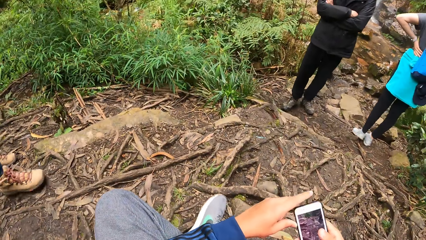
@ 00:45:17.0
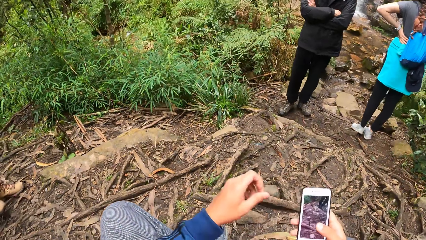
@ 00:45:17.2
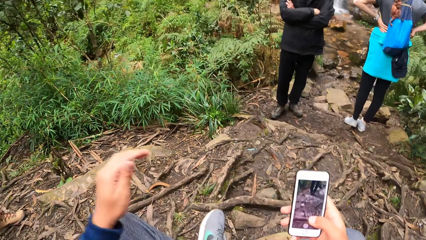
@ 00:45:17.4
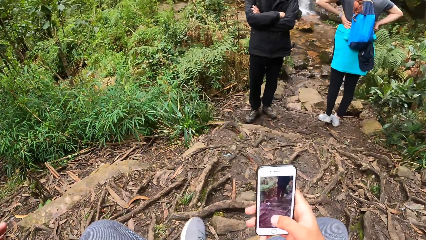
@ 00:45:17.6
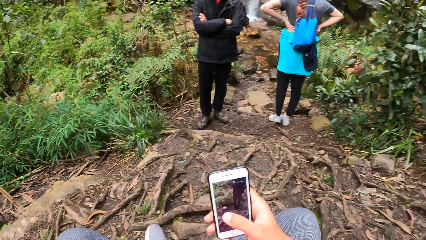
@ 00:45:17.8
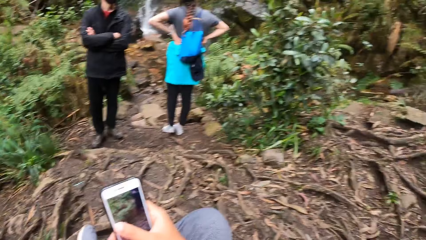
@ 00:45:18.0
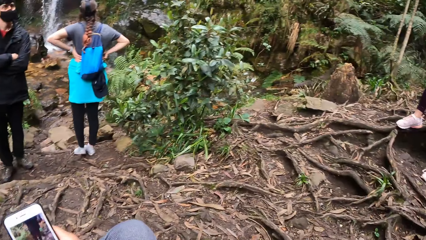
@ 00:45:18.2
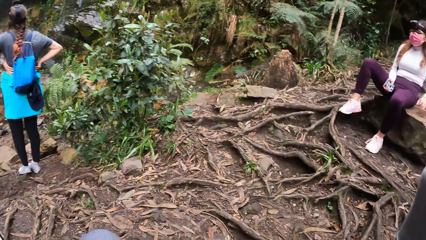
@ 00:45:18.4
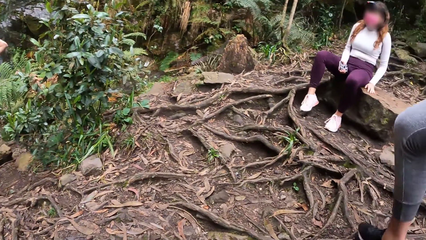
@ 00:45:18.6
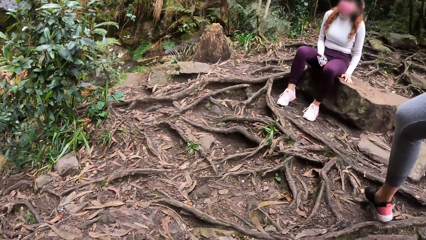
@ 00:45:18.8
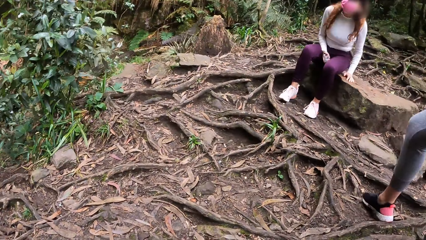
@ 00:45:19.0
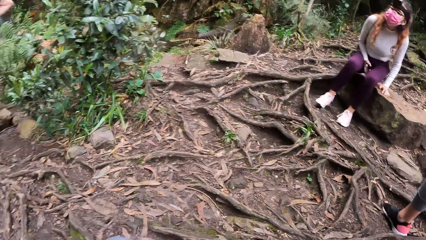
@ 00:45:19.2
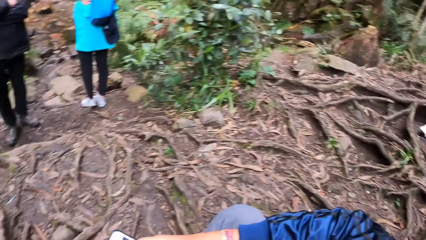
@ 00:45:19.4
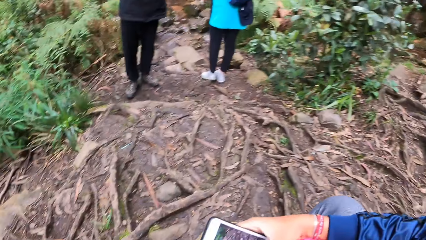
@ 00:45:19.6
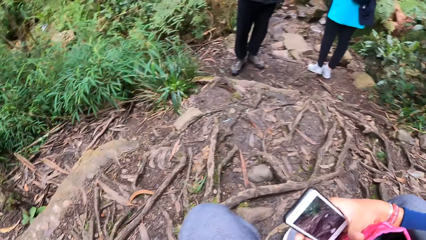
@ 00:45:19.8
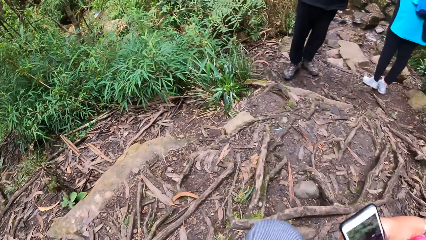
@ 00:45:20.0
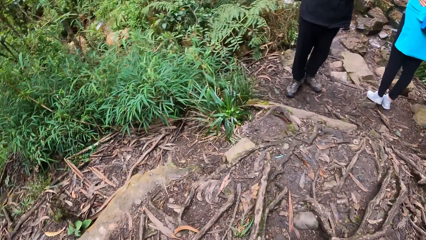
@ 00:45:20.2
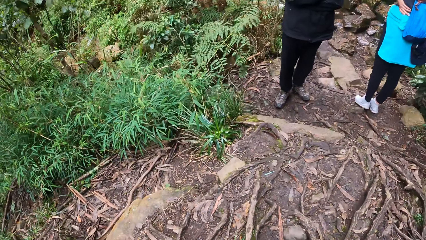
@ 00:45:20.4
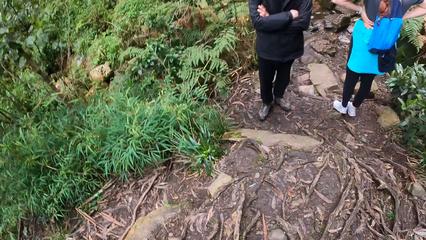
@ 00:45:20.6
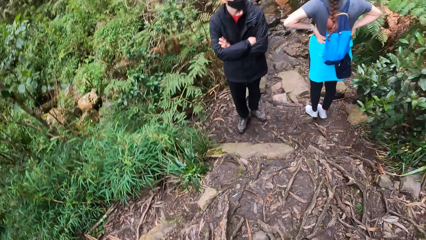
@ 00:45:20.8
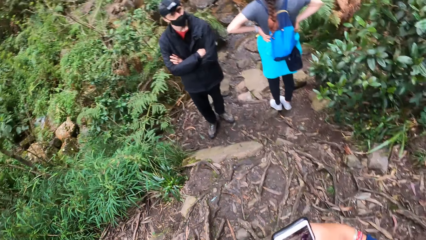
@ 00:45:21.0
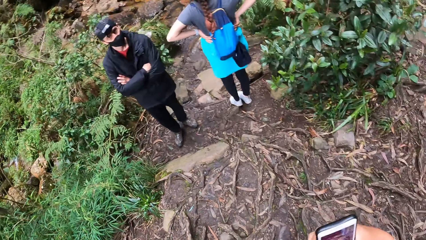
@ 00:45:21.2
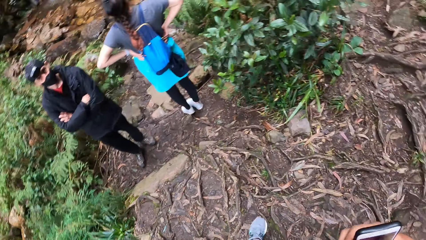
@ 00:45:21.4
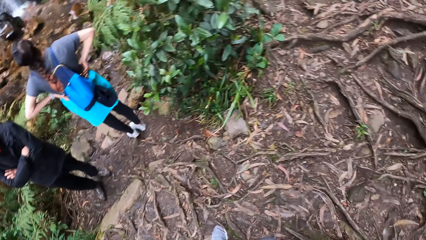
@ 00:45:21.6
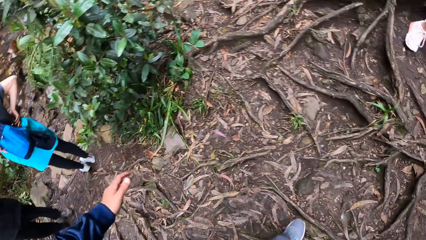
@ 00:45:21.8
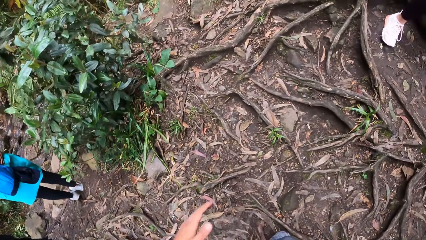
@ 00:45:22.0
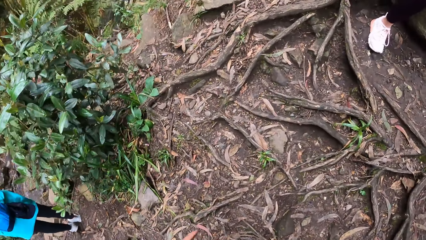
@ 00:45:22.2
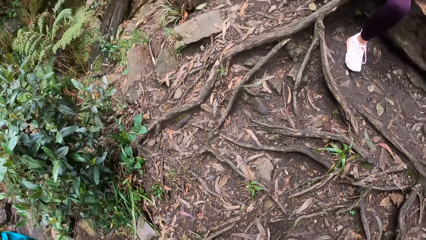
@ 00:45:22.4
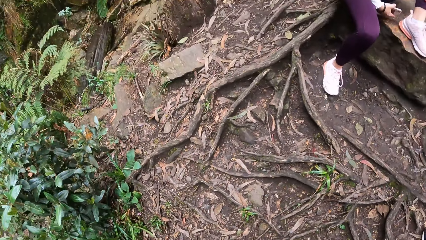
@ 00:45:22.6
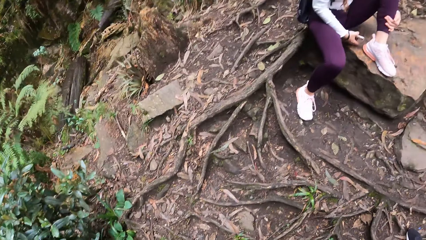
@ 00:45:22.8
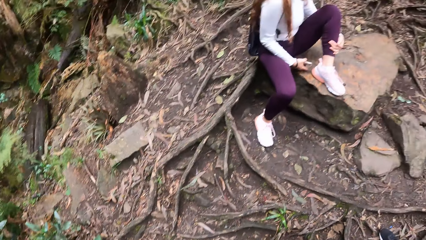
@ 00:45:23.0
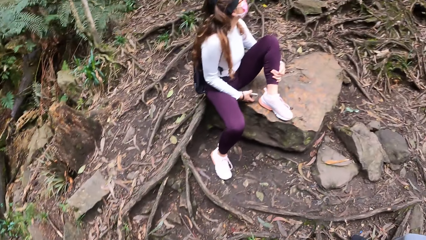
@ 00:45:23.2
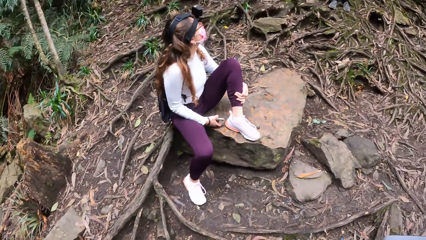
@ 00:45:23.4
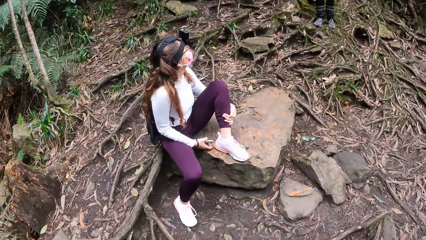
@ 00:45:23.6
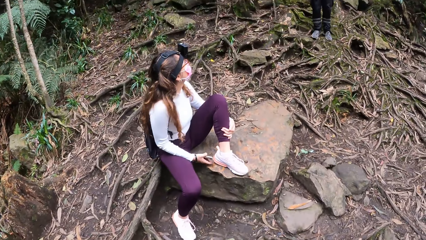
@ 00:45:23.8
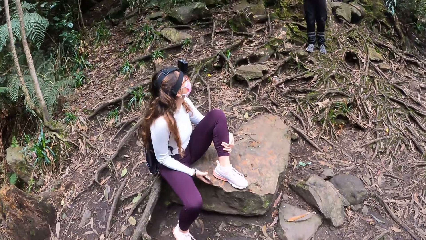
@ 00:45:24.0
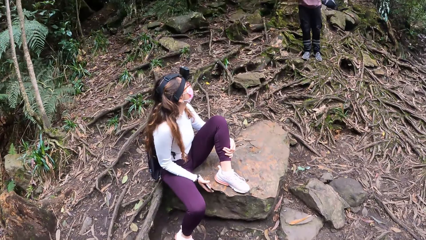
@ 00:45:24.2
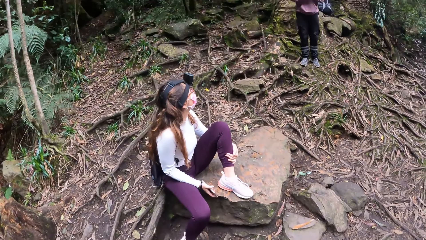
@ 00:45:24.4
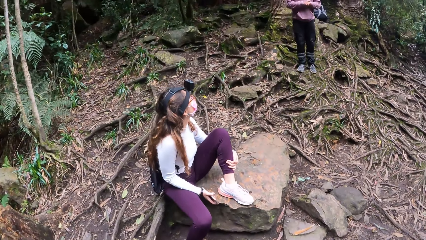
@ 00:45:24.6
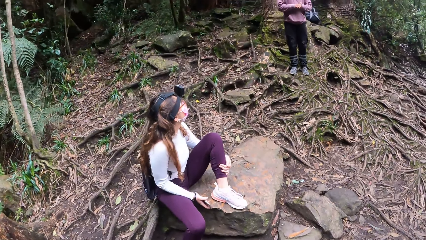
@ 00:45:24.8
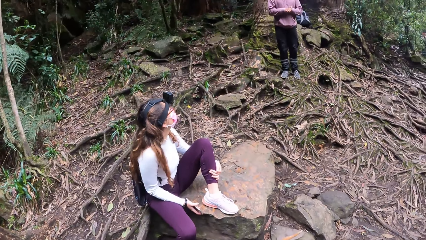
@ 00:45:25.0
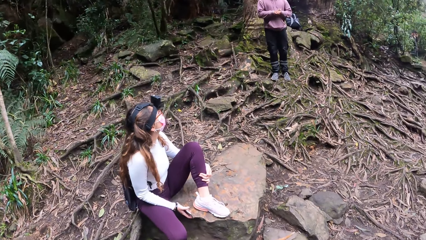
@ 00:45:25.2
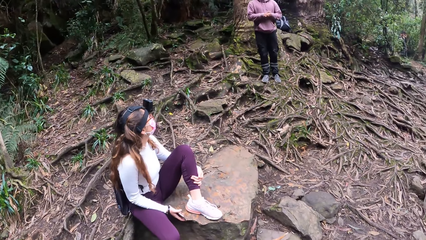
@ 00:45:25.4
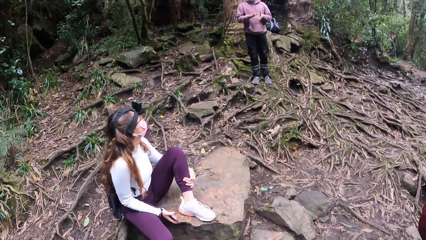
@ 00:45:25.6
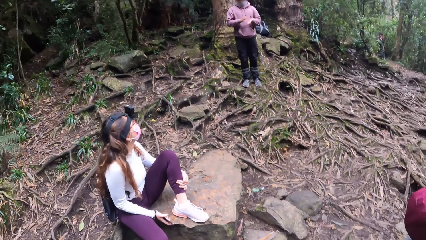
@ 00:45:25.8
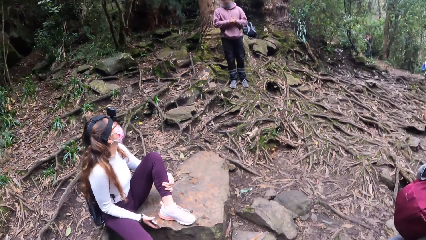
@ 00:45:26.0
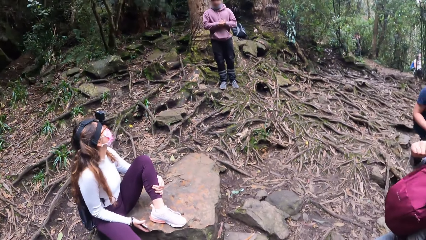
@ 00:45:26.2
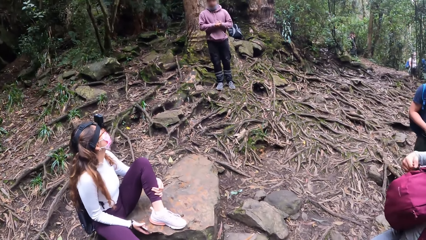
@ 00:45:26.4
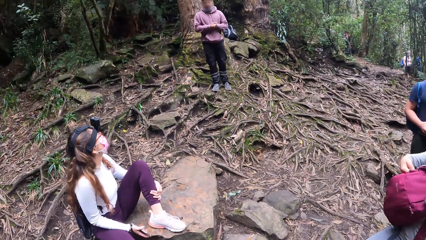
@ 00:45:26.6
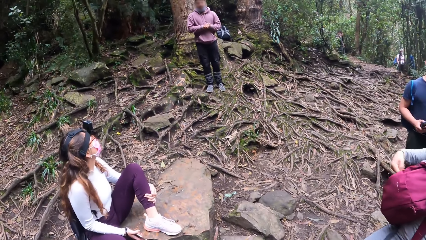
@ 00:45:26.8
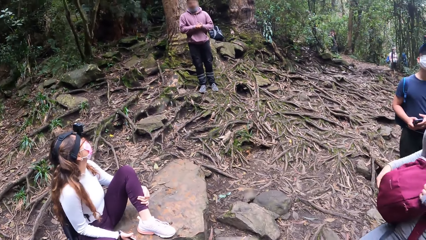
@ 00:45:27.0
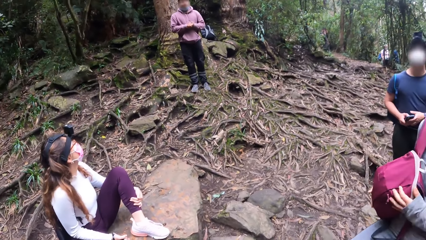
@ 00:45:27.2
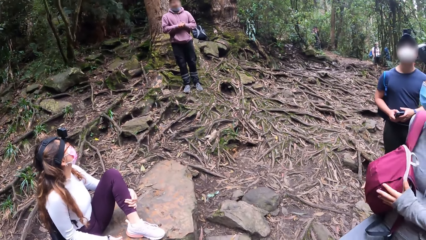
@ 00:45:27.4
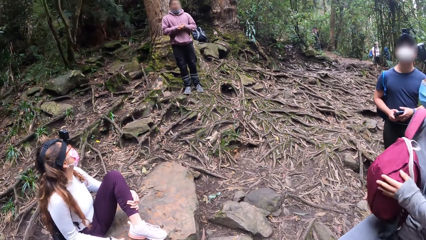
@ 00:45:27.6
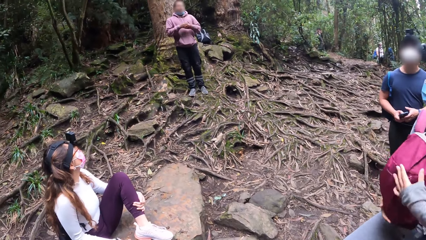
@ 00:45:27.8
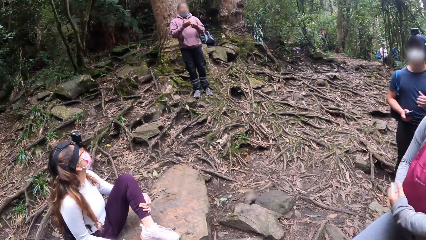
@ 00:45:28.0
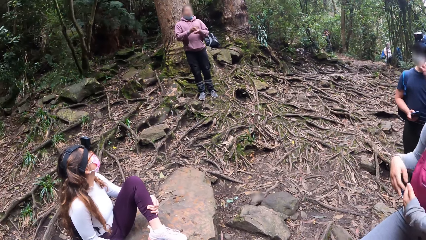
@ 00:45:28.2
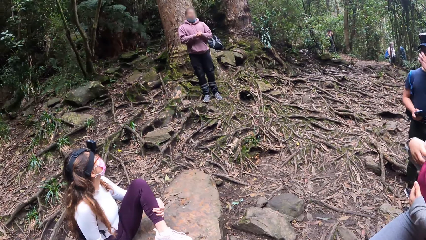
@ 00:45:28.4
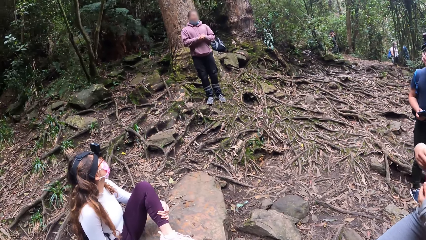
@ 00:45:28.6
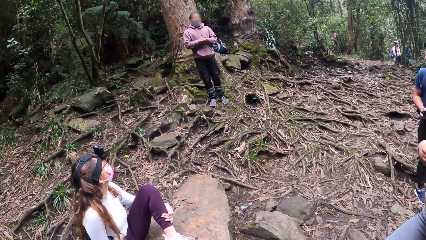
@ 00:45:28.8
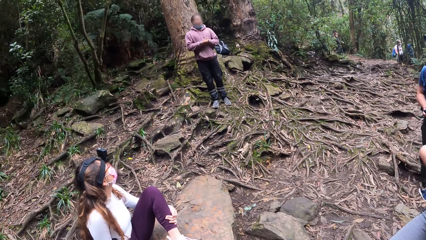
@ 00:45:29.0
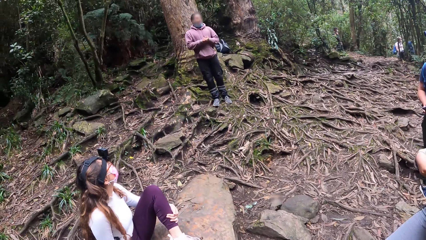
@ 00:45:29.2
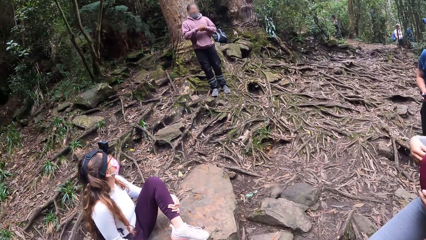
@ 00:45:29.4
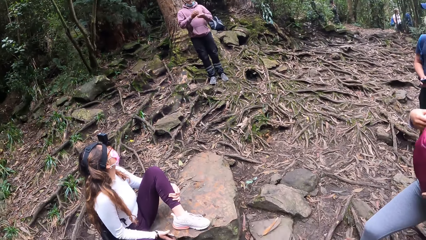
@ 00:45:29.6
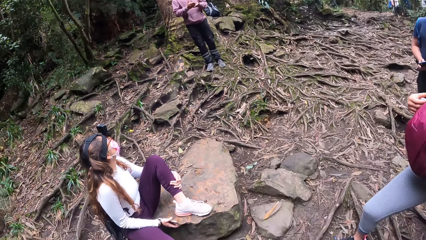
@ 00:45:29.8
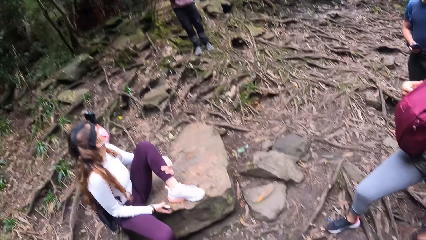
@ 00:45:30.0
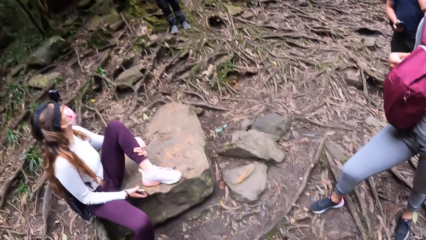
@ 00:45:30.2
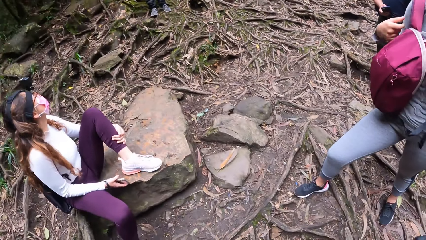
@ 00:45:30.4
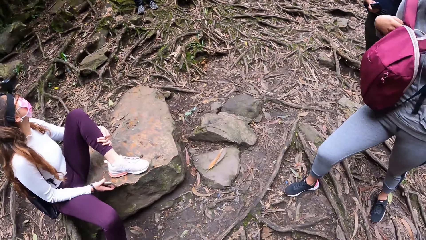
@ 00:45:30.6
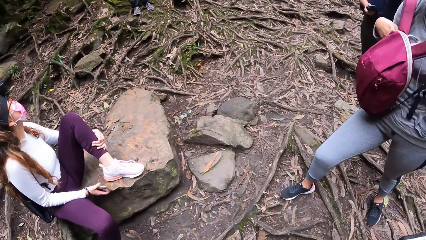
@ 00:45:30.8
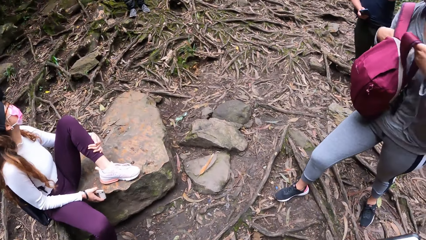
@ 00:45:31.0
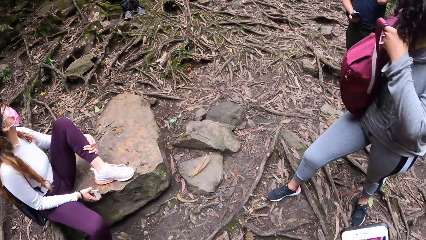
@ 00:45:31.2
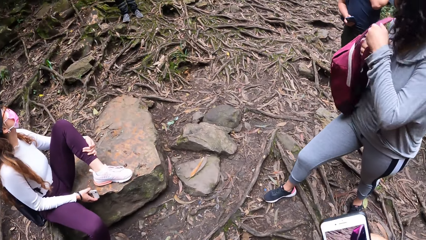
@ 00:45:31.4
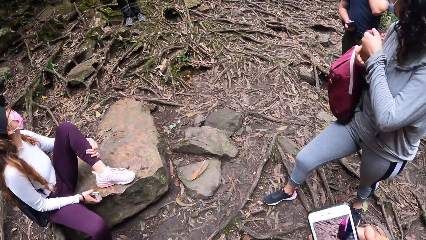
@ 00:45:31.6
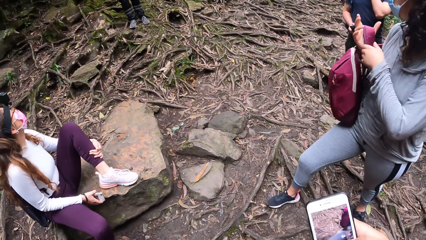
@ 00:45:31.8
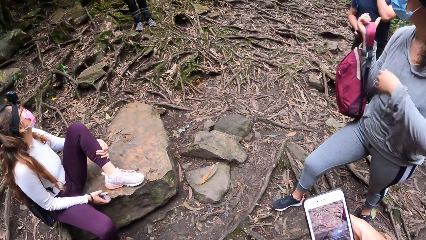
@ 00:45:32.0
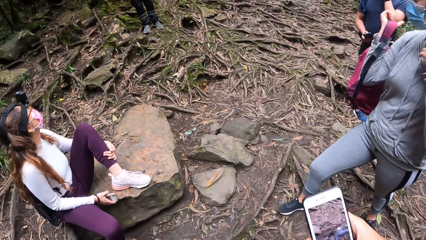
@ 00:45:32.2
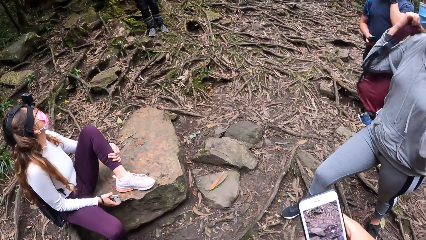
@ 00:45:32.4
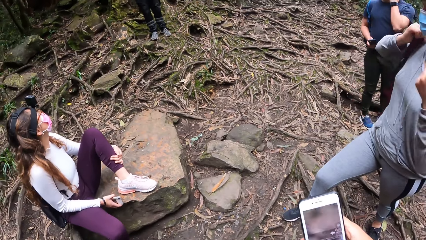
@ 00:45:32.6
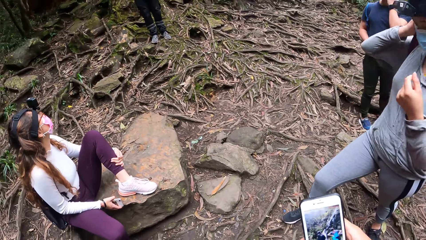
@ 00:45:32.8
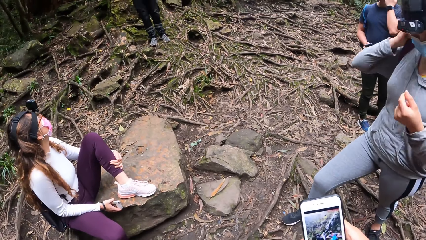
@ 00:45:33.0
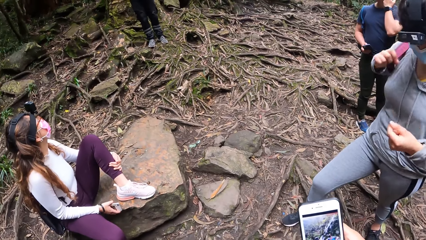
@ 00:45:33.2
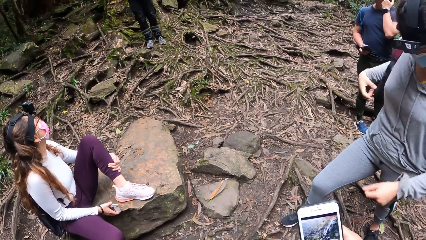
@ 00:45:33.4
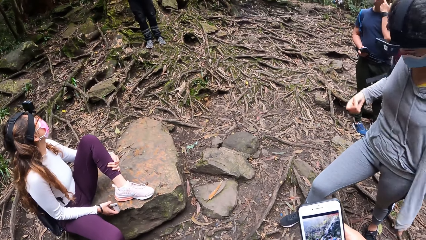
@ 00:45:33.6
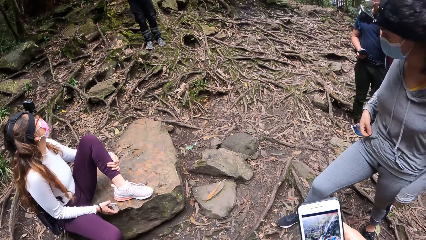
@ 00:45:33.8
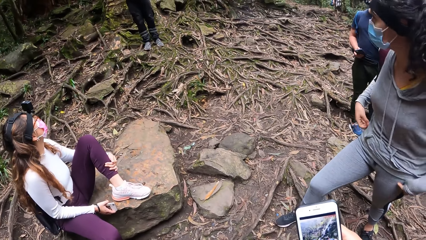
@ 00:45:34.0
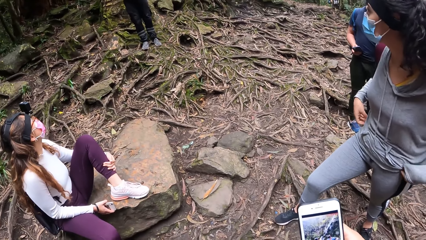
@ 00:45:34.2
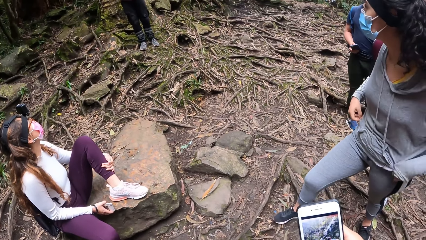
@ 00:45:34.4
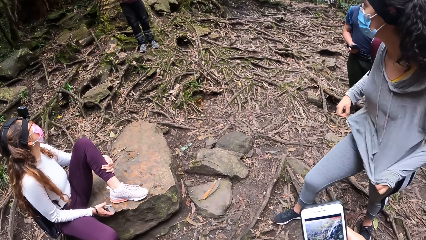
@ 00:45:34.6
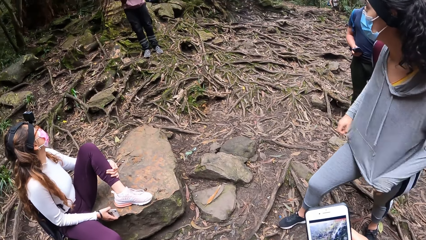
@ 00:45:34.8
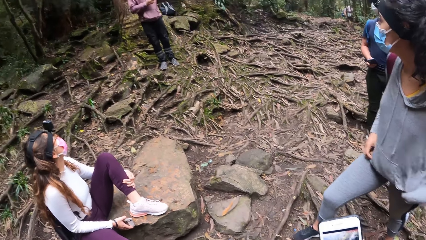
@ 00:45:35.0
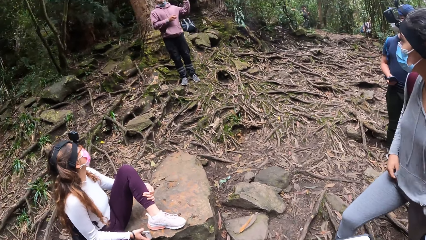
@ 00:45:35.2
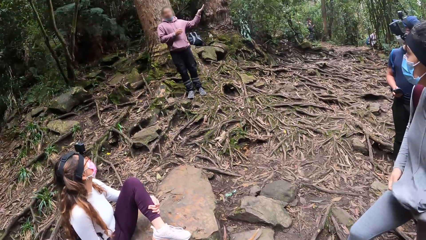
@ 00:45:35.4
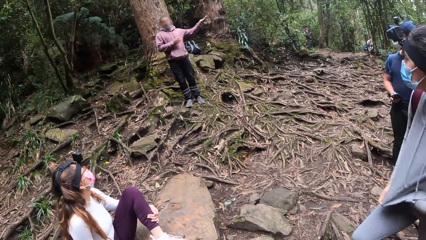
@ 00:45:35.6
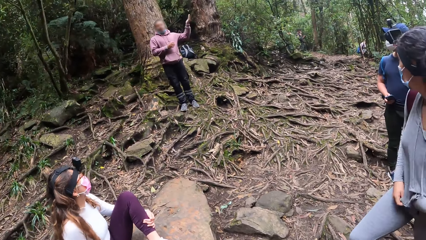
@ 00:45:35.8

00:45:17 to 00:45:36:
The camera wearer looks around the bushes. A woman adjusts her bag on her shoulders with her two hands. The camera wearer operates the phone in his right hand.
